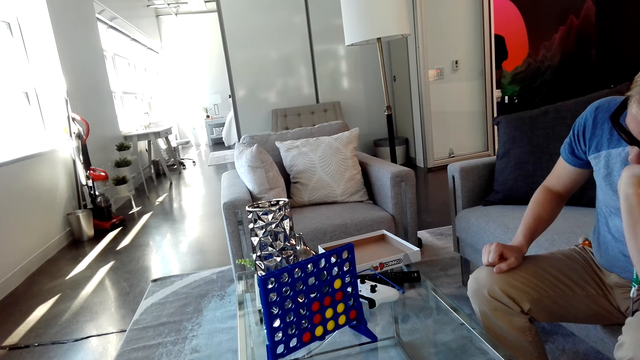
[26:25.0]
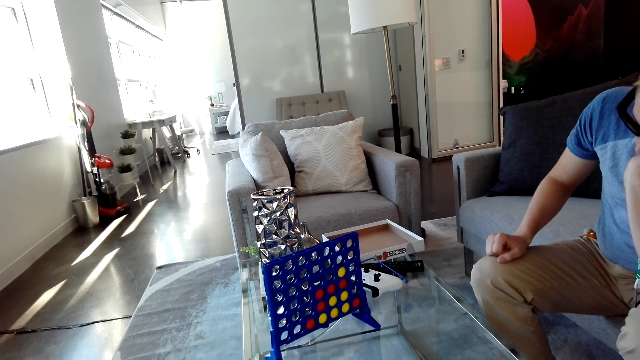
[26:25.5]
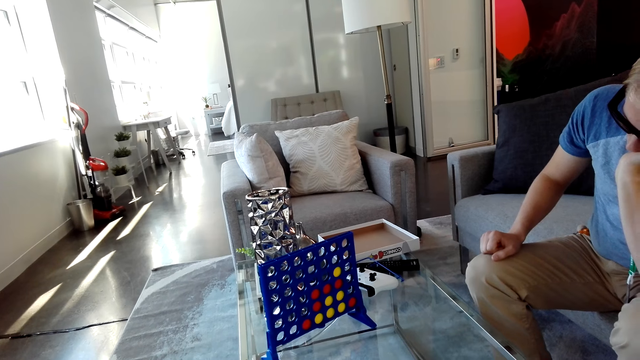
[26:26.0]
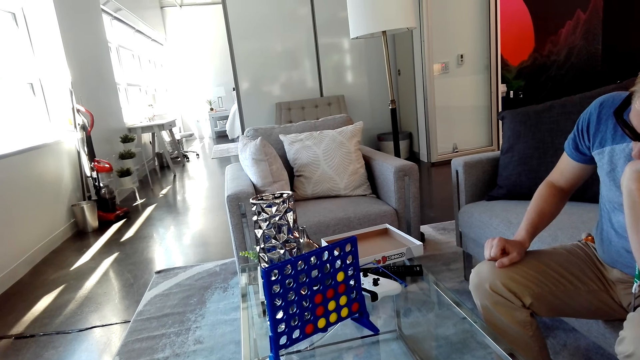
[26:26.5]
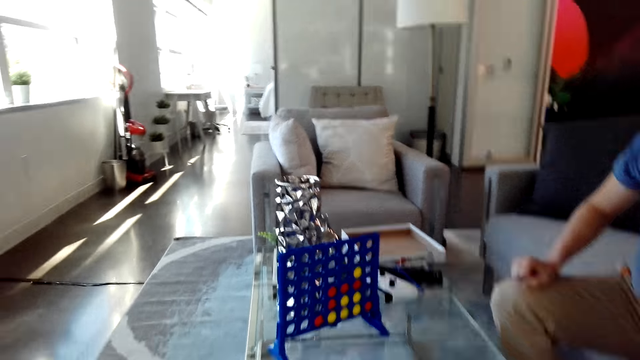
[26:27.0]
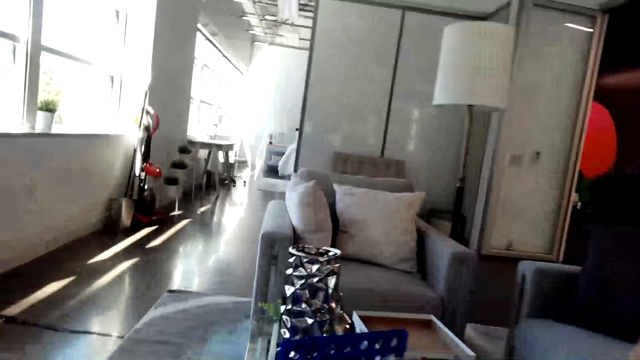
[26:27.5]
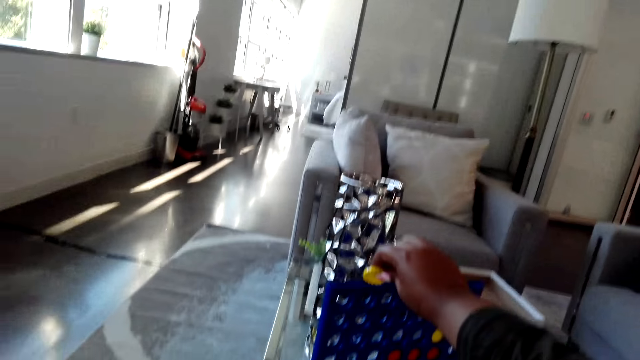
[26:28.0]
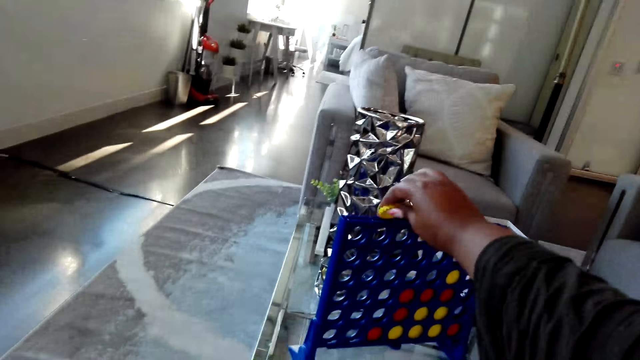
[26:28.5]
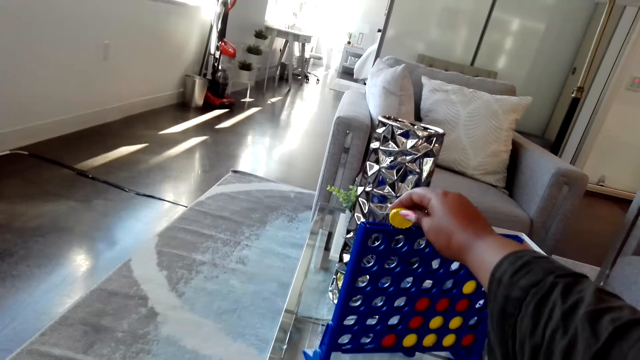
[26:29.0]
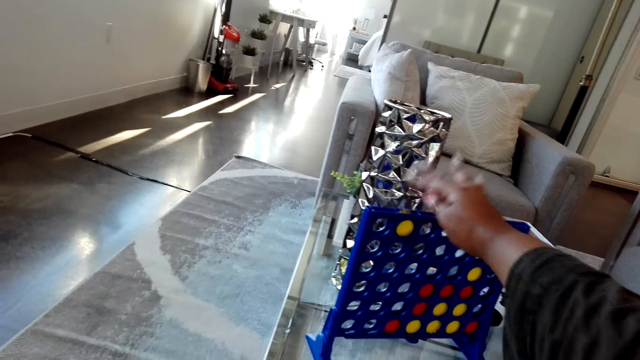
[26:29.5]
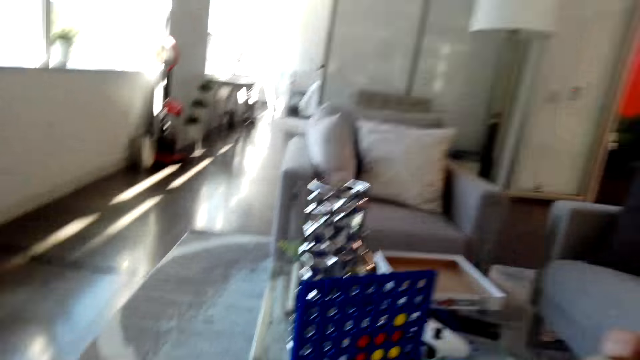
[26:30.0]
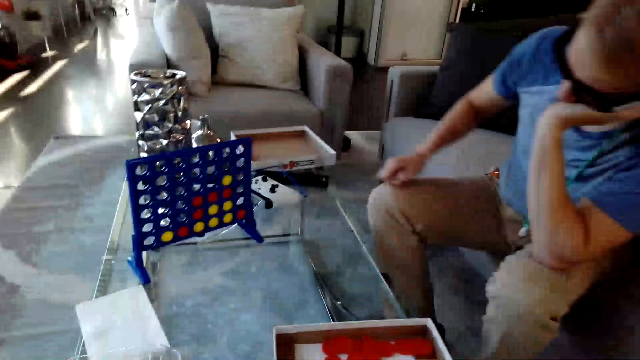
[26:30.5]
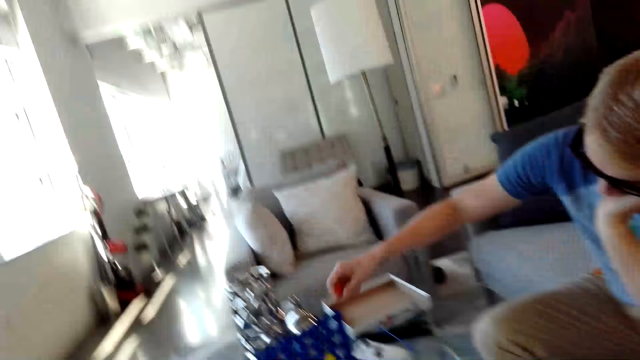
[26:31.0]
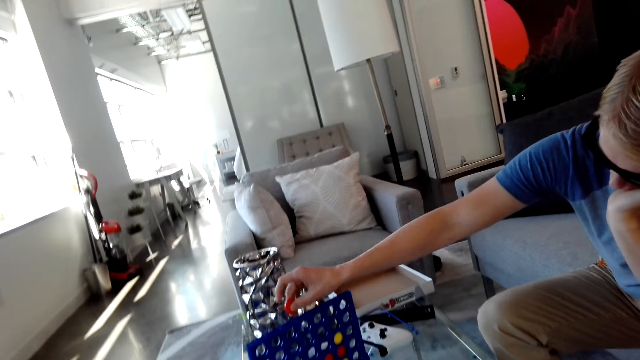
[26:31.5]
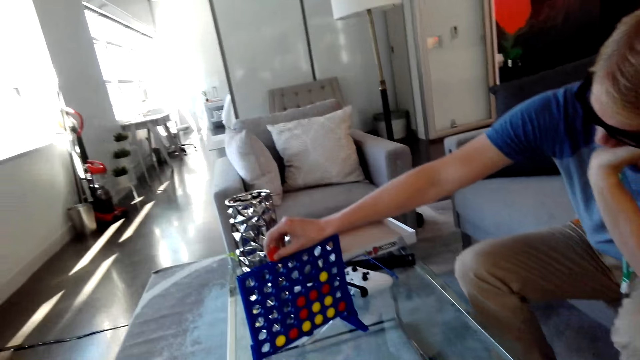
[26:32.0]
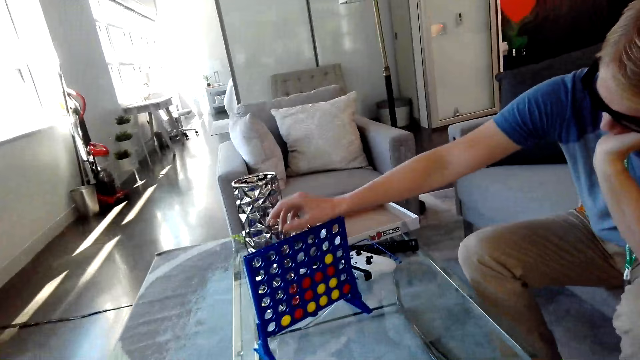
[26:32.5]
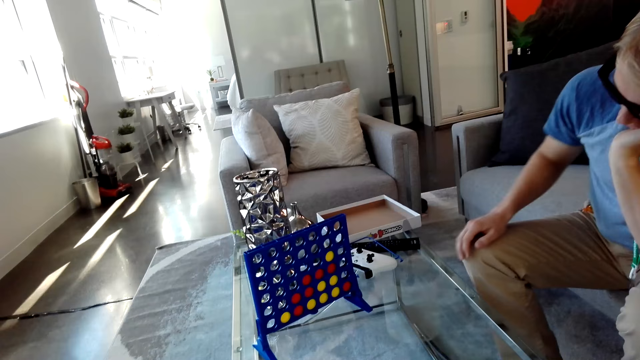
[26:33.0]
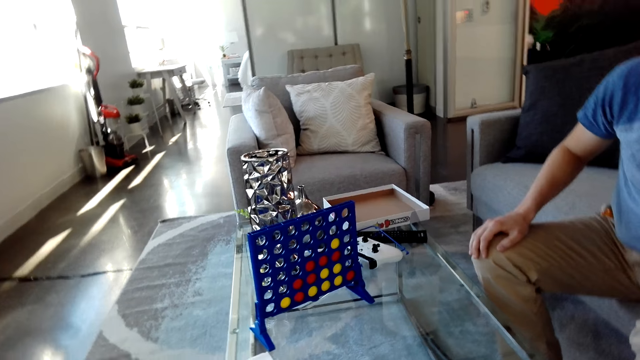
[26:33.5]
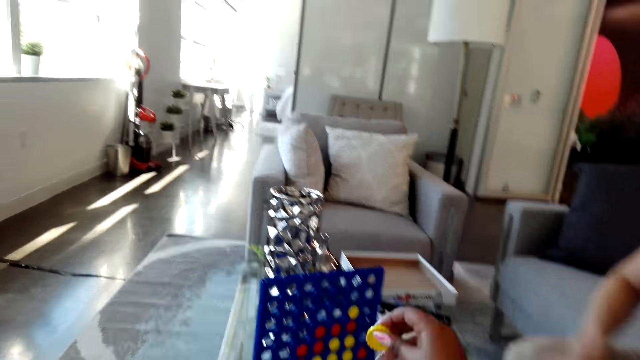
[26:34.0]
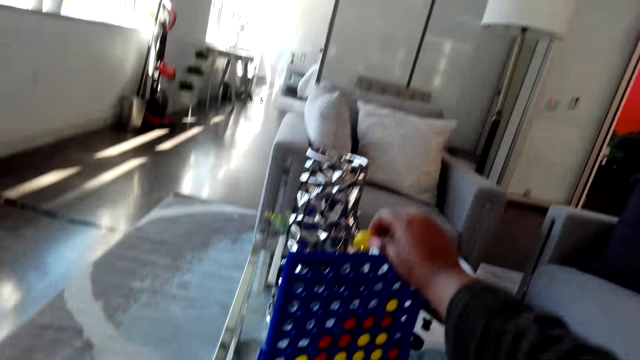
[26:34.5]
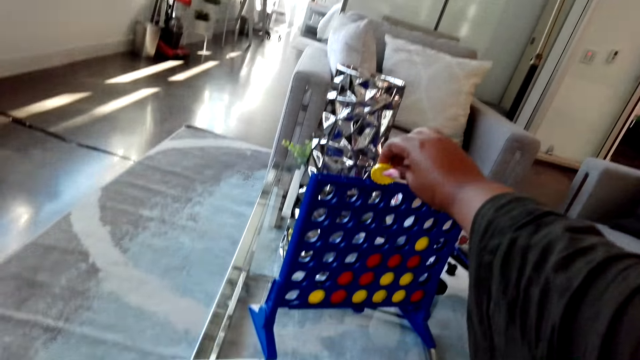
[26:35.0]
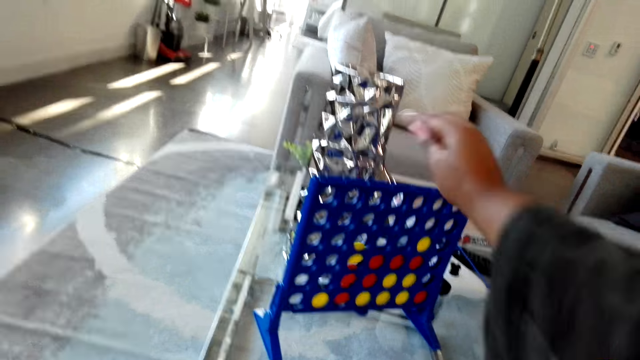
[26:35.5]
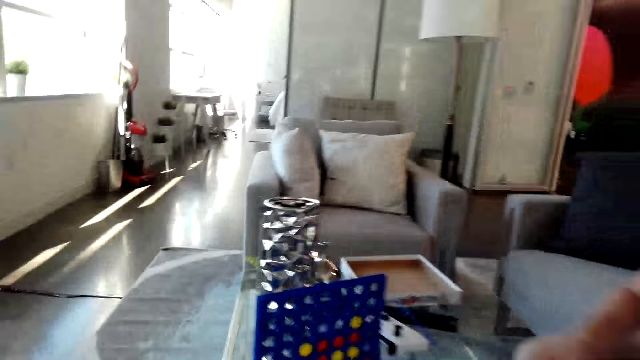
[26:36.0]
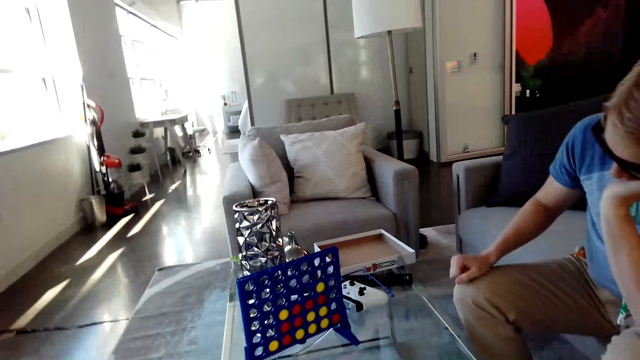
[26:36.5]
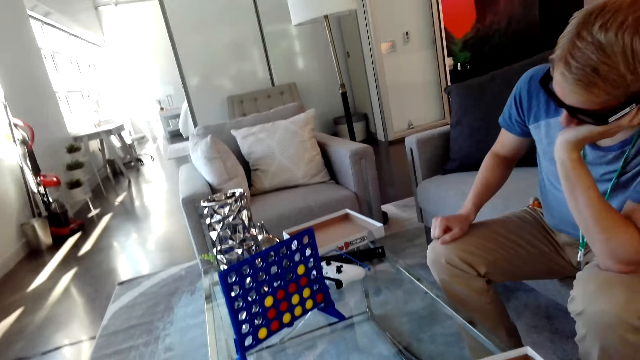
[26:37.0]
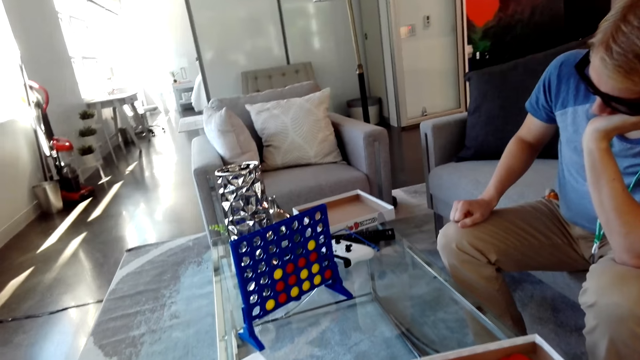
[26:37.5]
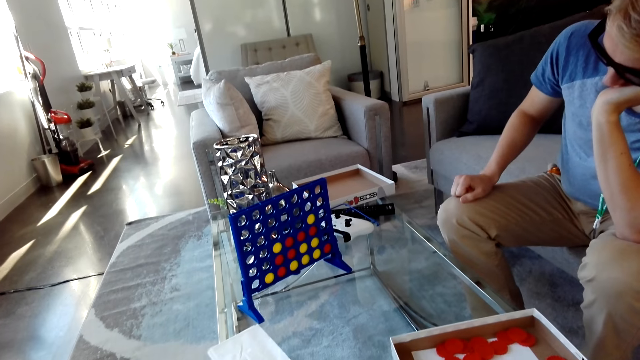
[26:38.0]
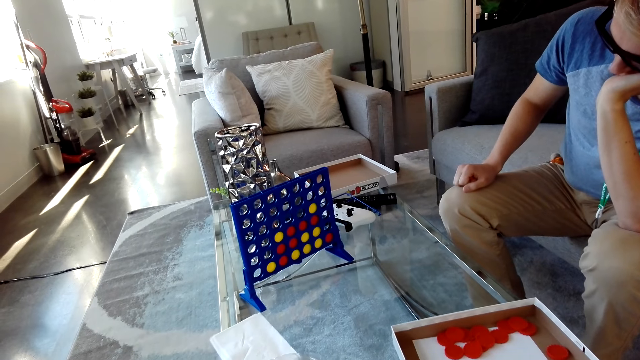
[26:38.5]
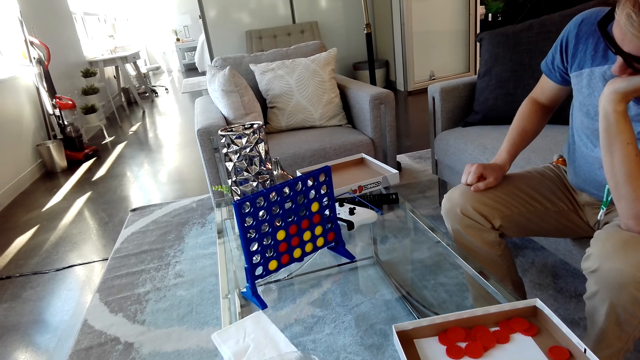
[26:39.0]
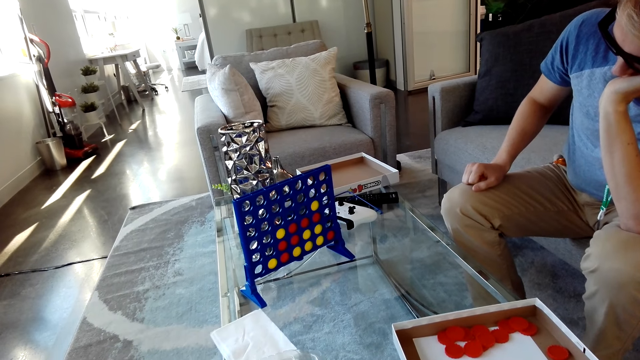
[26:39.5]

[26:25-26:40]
The camera wearer drops a yellow disc in the grid. A man drops a red disc in the grid. The camera wearer drops a yellow disc in the grid. They look at the grid on a table.

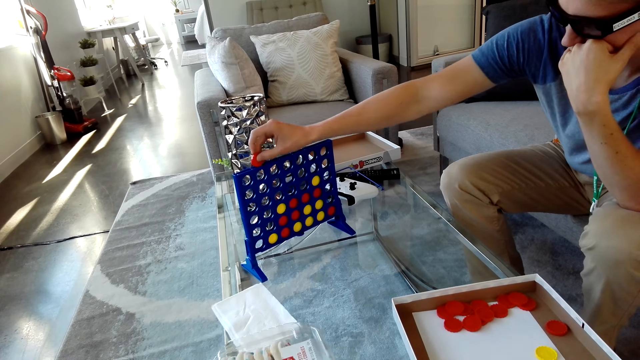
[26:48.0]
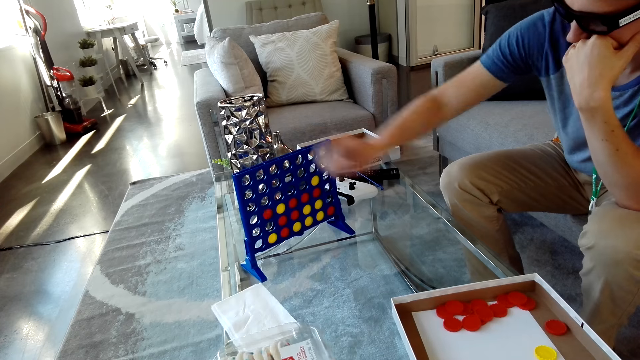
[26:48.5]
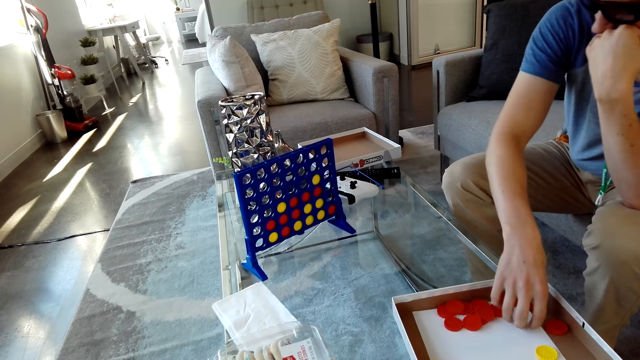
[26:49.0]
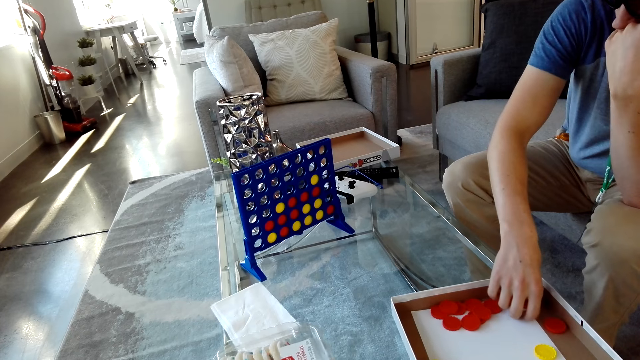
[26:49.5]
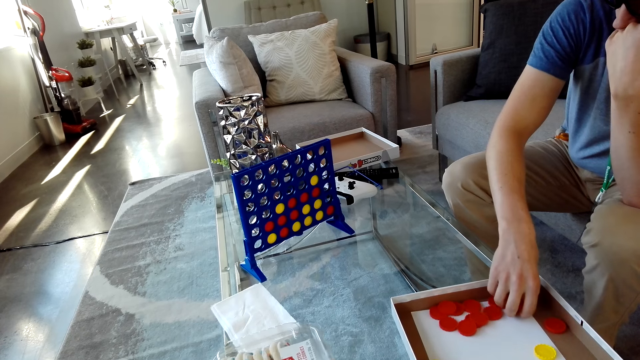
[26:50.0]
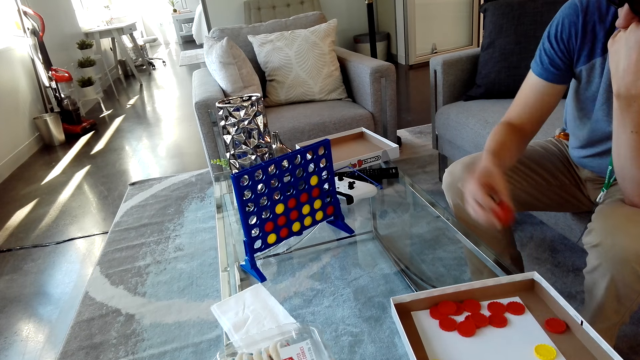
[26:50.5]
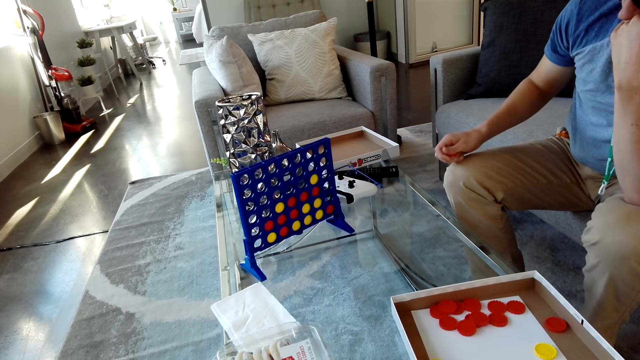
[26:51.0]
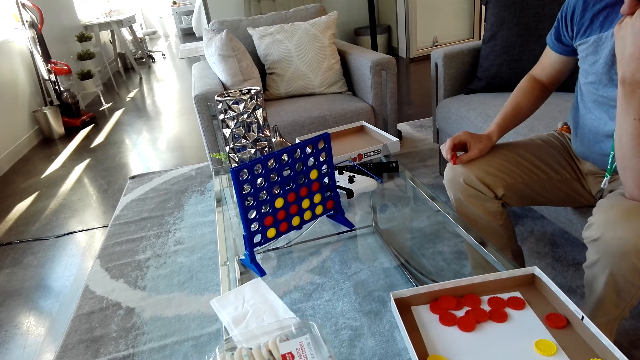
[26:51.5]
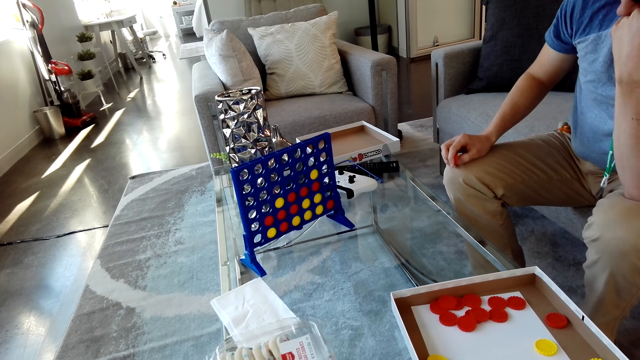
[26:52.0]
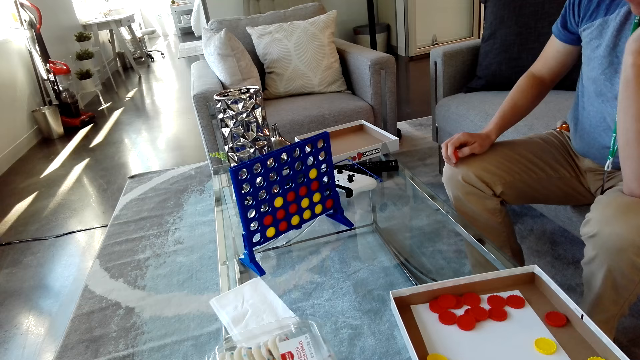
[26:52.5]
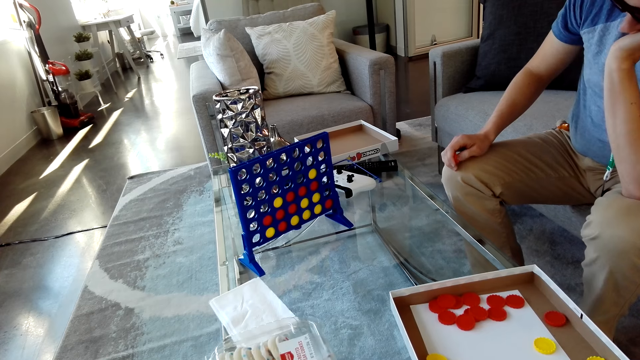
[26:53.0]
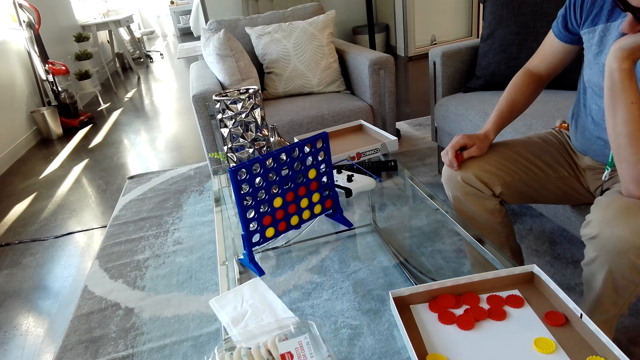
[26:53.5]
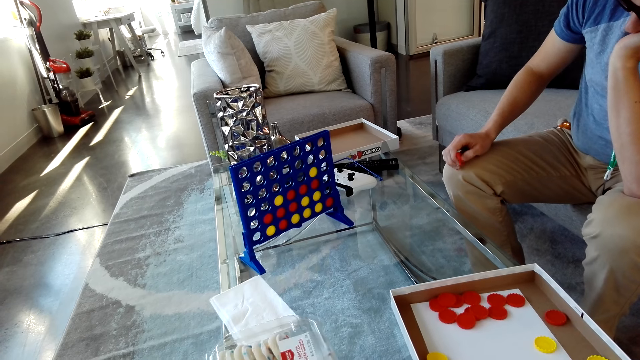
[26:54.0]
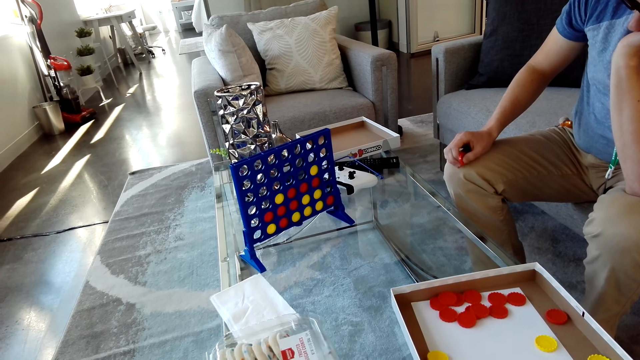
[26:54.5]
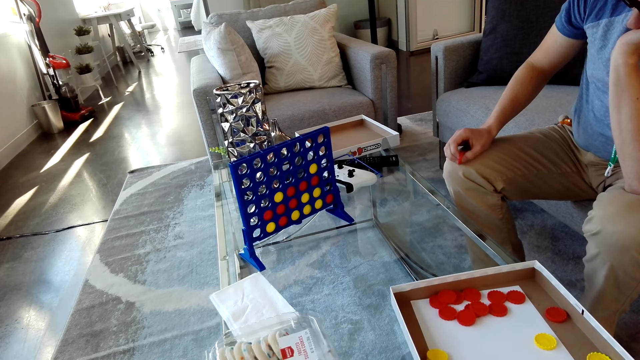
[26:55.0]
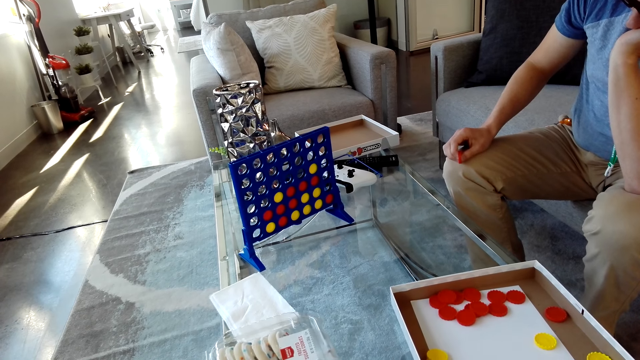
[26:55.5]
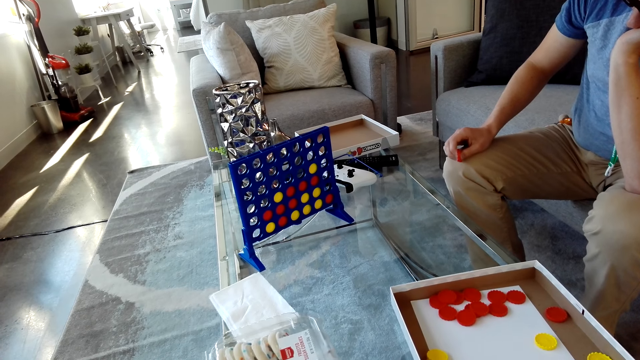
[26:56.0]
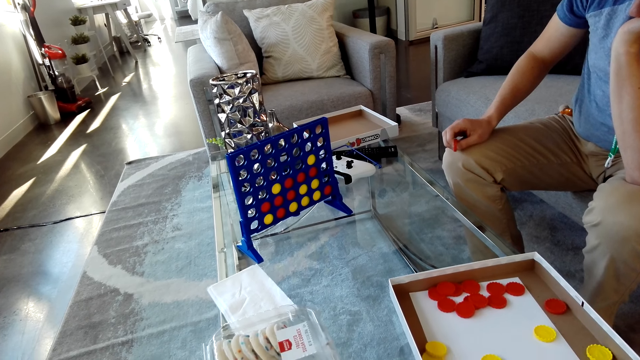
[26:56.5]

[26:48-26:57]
A man drops a red disc in the grid. The man picks a red disc from the box and places his right hand on the lap. The camera wearer looks at the grid on a table.
